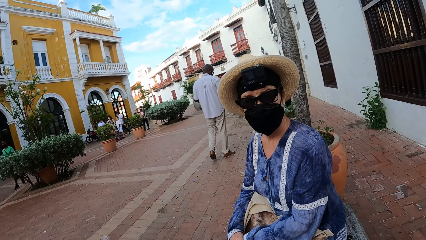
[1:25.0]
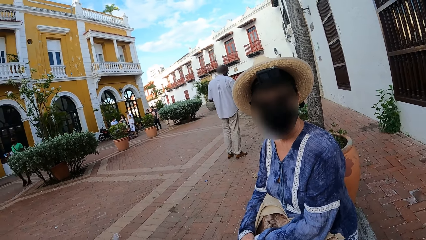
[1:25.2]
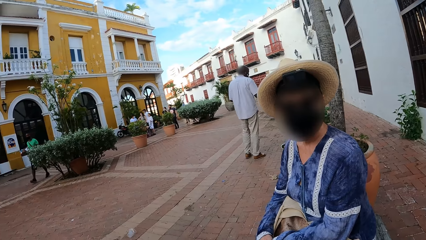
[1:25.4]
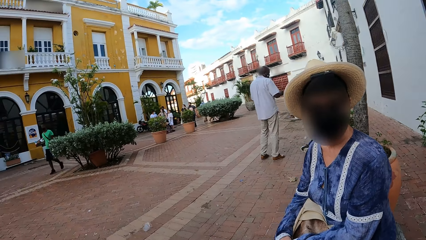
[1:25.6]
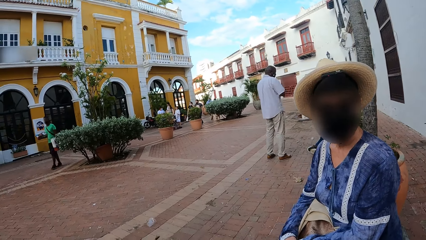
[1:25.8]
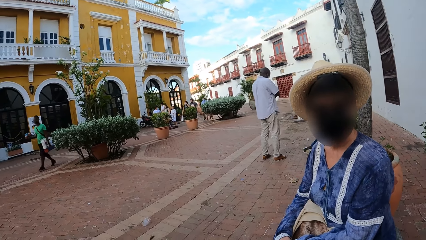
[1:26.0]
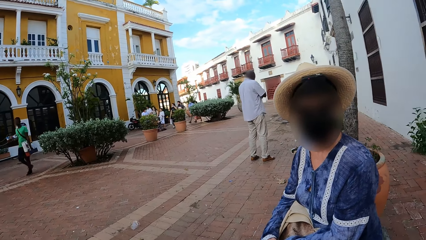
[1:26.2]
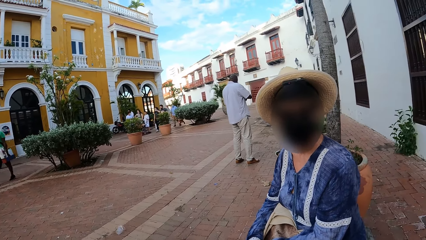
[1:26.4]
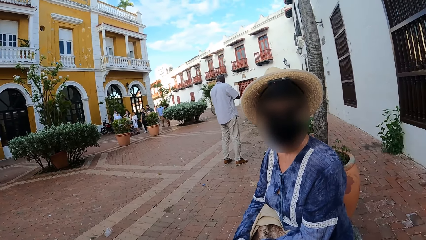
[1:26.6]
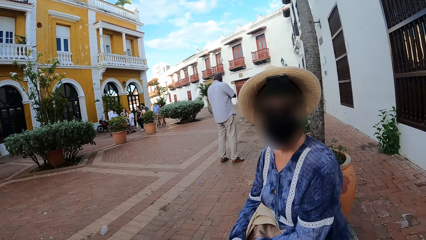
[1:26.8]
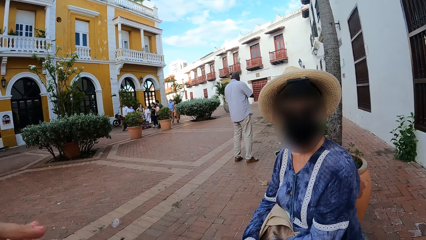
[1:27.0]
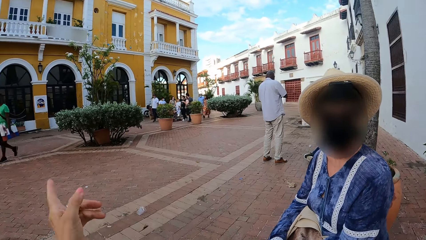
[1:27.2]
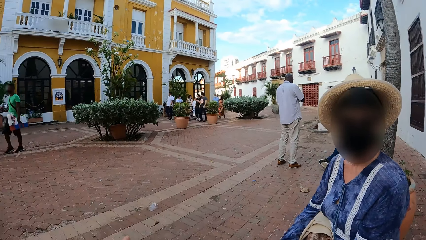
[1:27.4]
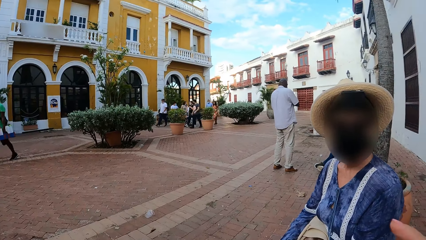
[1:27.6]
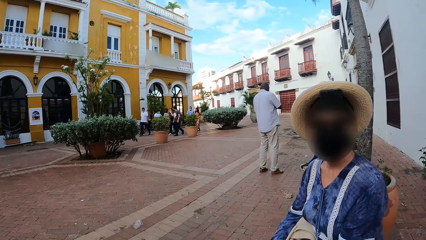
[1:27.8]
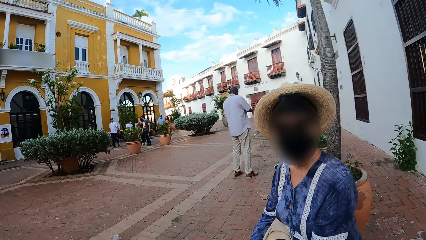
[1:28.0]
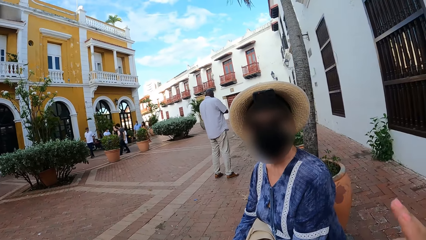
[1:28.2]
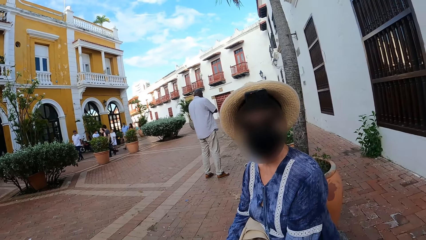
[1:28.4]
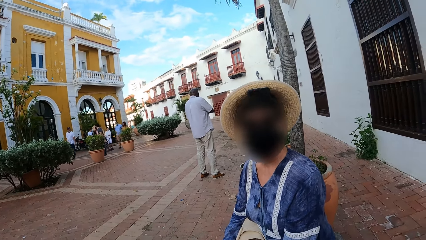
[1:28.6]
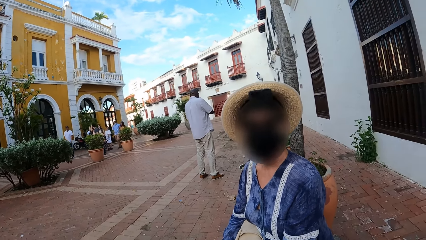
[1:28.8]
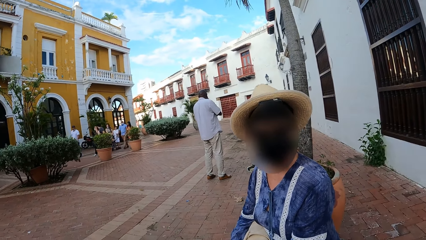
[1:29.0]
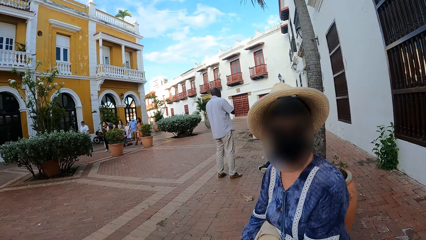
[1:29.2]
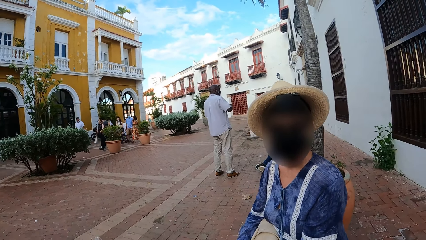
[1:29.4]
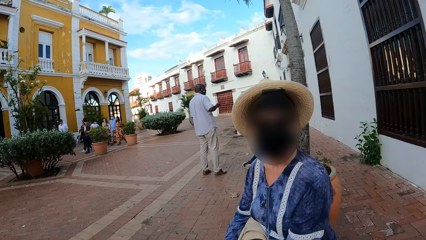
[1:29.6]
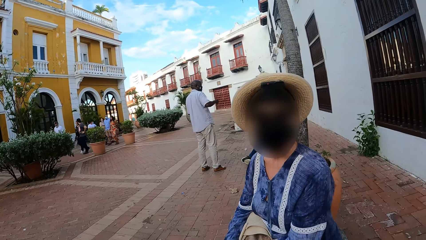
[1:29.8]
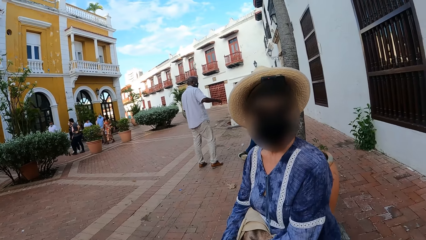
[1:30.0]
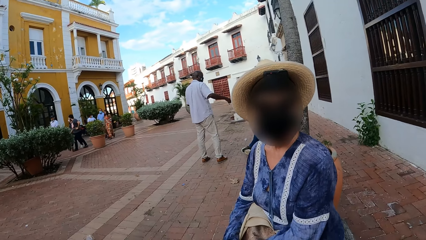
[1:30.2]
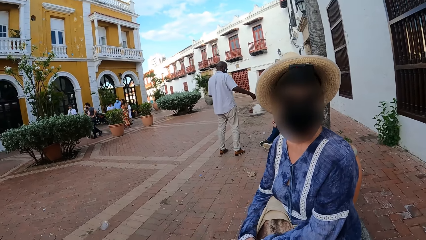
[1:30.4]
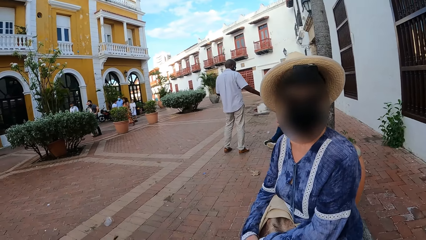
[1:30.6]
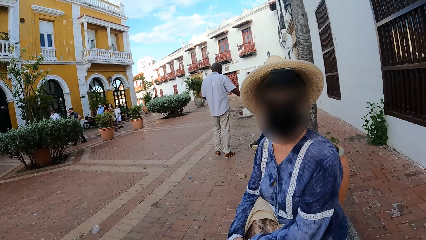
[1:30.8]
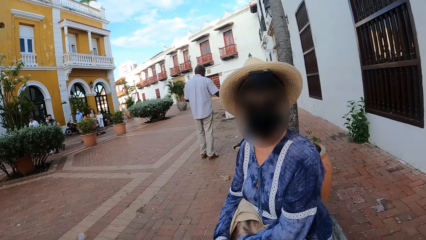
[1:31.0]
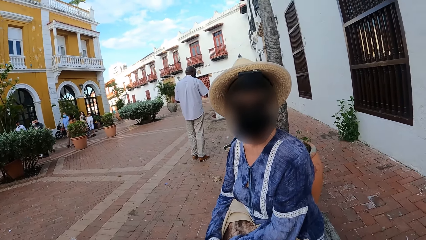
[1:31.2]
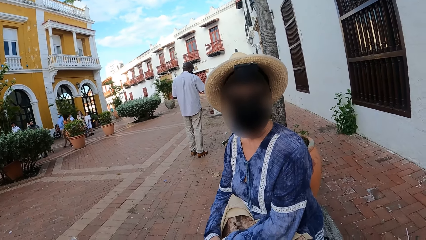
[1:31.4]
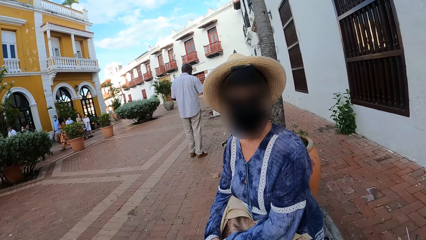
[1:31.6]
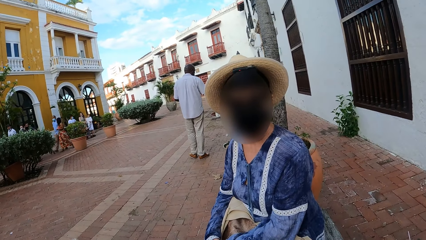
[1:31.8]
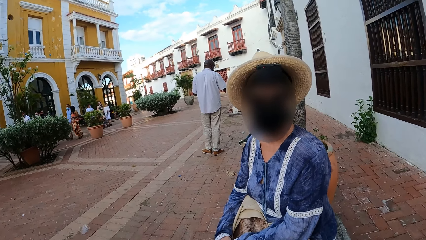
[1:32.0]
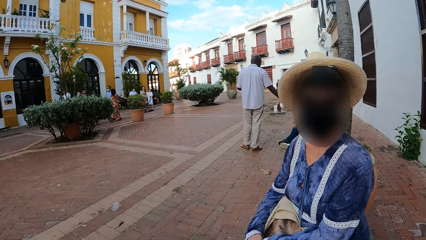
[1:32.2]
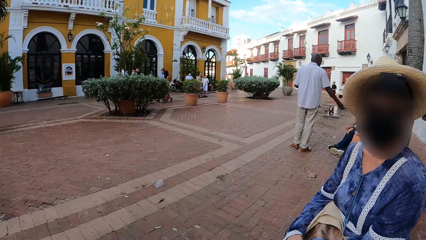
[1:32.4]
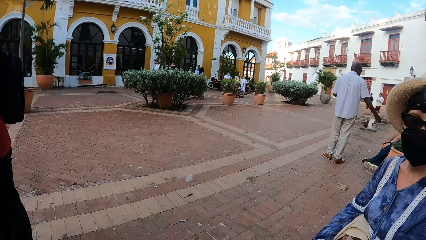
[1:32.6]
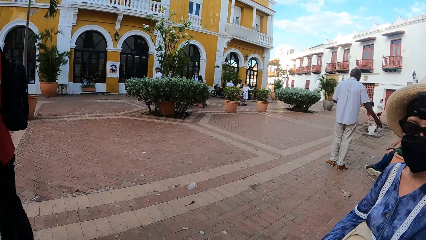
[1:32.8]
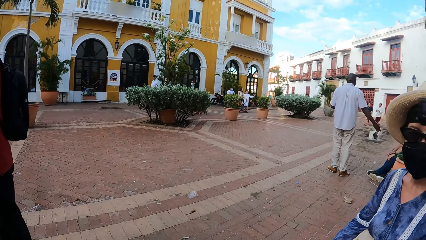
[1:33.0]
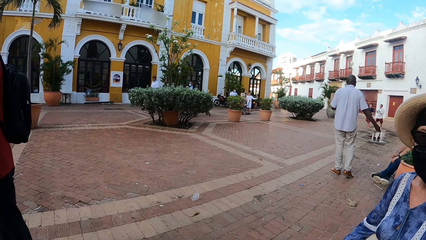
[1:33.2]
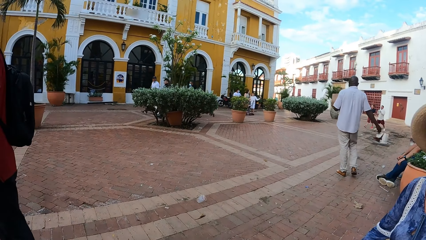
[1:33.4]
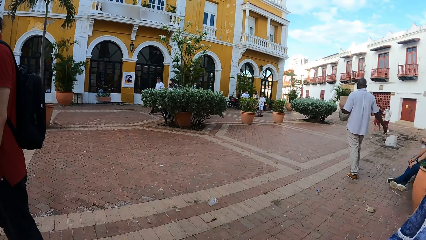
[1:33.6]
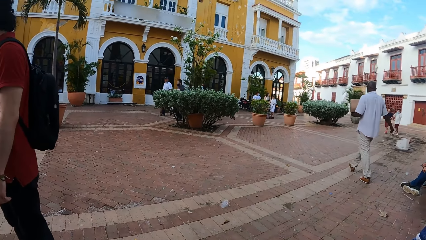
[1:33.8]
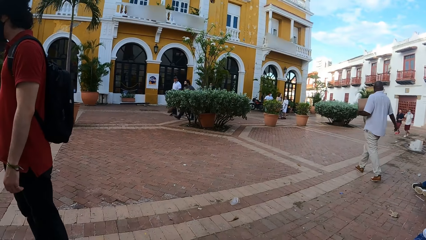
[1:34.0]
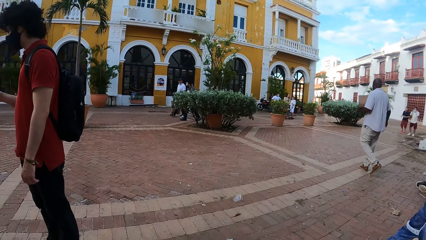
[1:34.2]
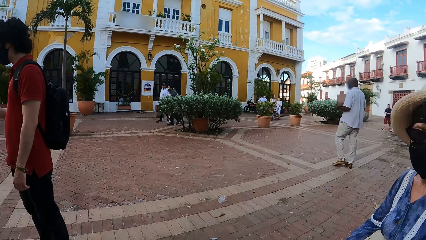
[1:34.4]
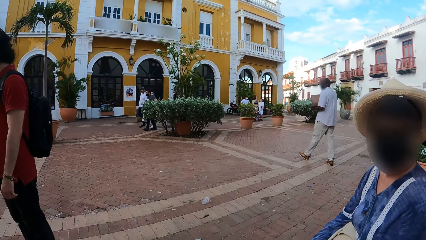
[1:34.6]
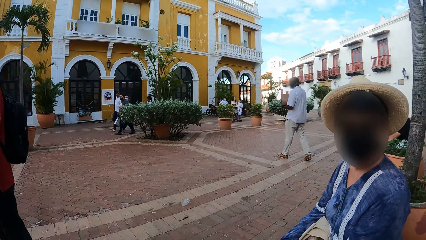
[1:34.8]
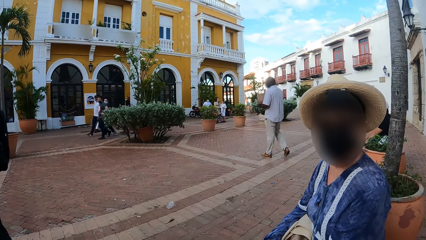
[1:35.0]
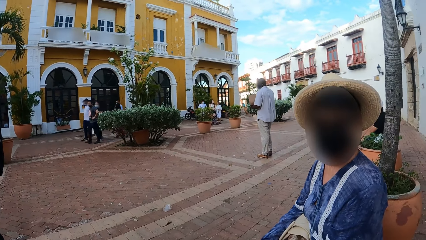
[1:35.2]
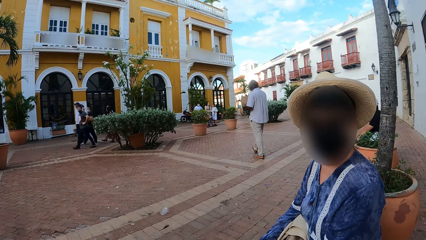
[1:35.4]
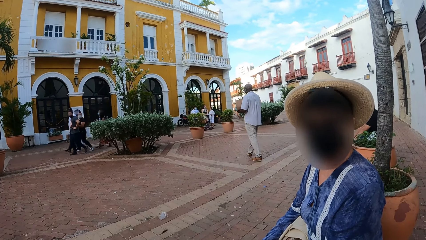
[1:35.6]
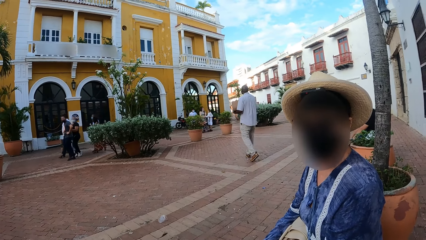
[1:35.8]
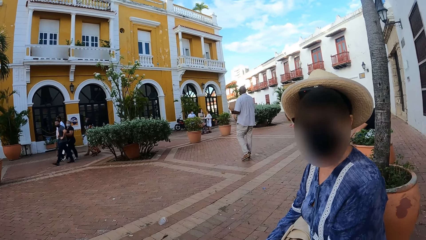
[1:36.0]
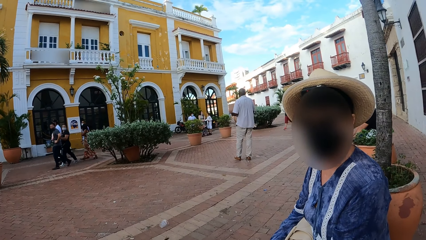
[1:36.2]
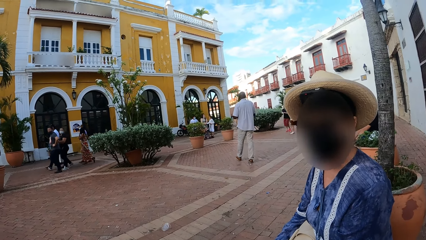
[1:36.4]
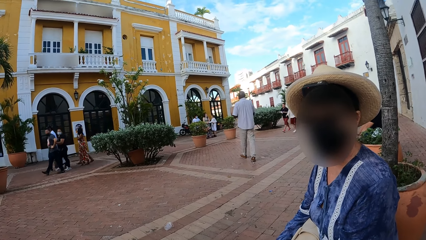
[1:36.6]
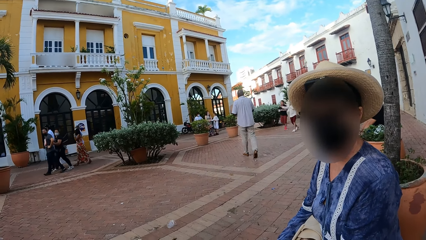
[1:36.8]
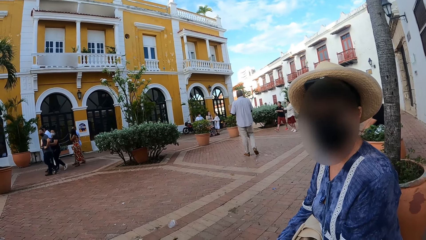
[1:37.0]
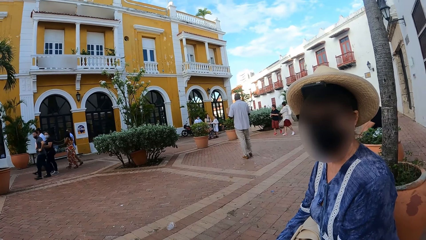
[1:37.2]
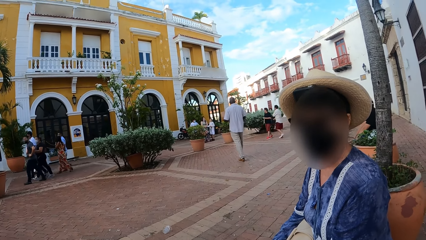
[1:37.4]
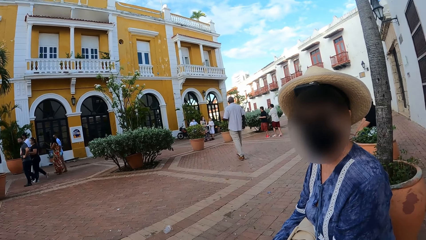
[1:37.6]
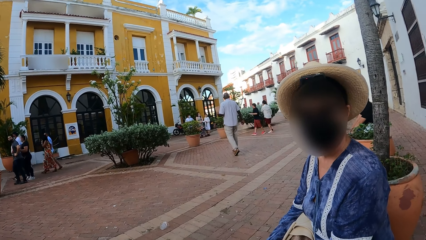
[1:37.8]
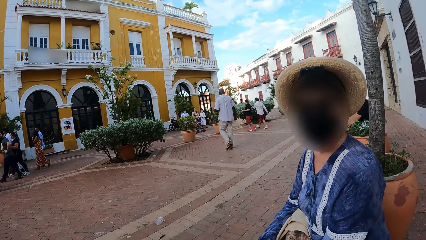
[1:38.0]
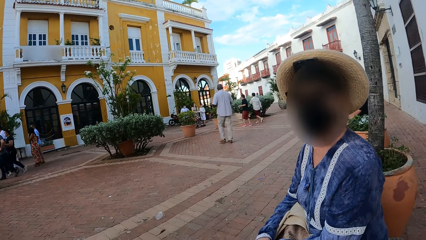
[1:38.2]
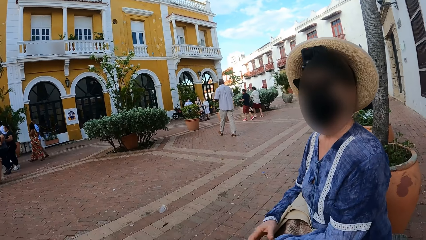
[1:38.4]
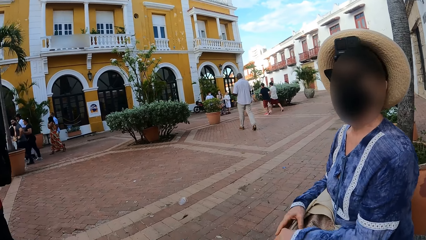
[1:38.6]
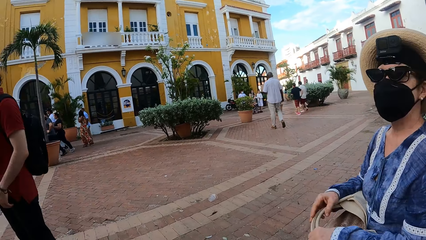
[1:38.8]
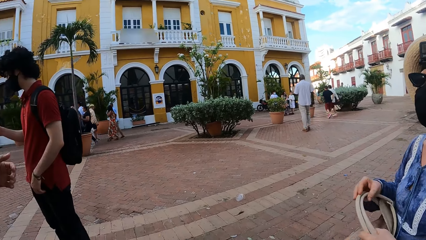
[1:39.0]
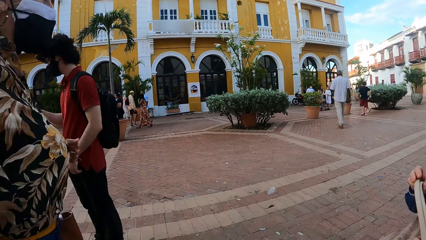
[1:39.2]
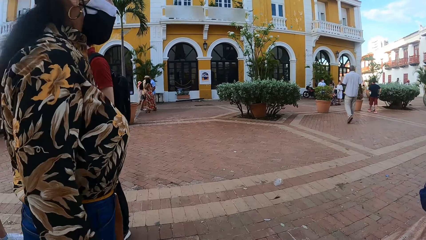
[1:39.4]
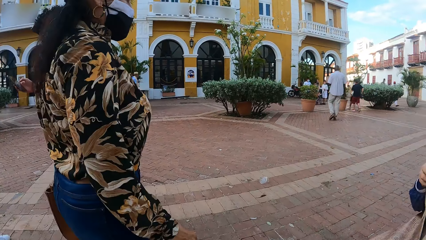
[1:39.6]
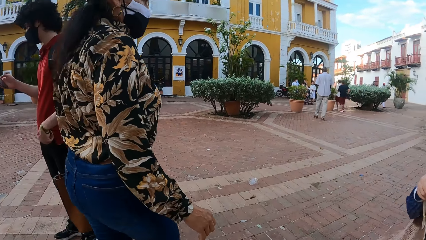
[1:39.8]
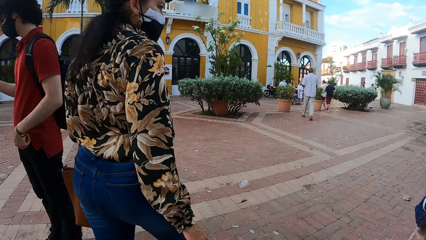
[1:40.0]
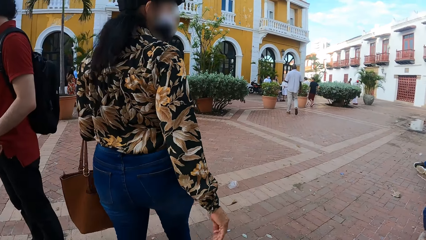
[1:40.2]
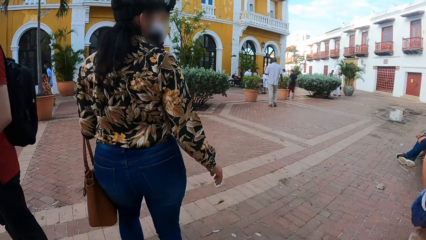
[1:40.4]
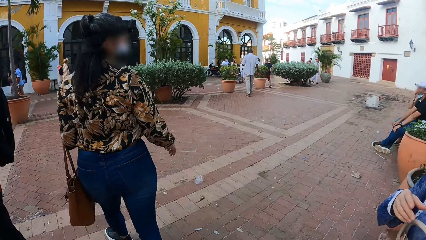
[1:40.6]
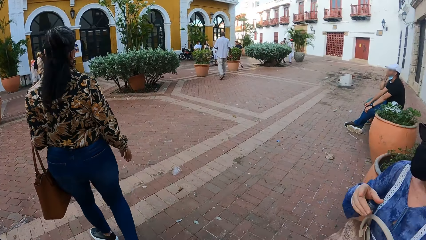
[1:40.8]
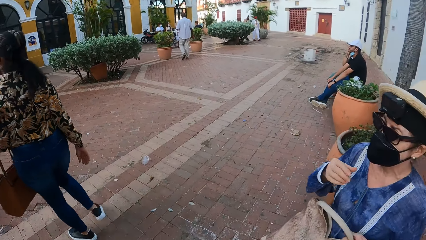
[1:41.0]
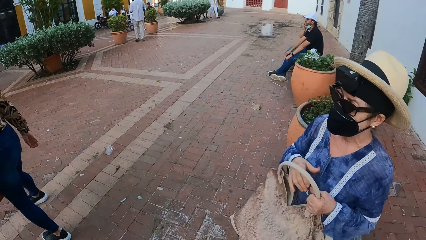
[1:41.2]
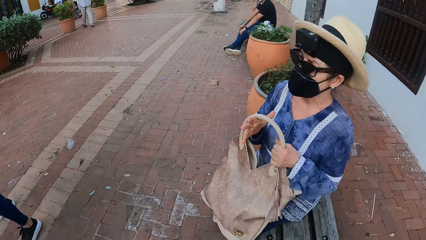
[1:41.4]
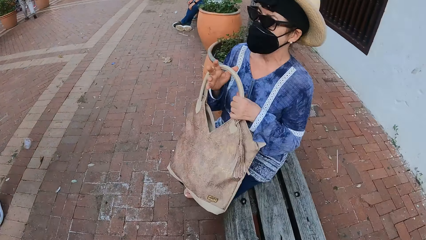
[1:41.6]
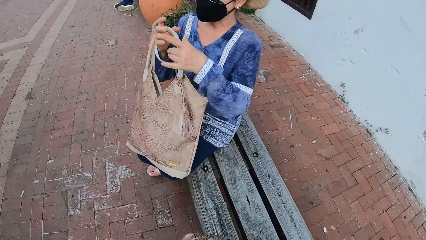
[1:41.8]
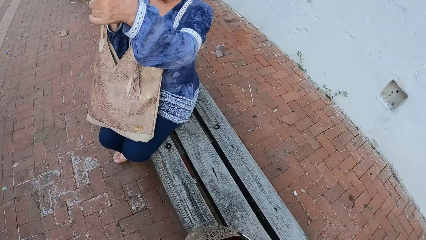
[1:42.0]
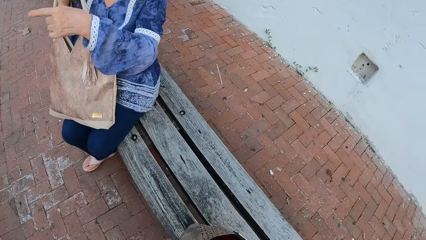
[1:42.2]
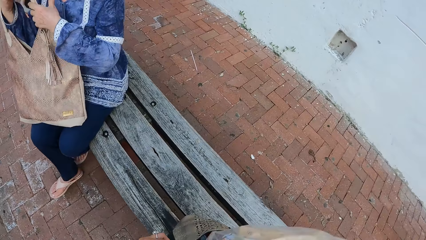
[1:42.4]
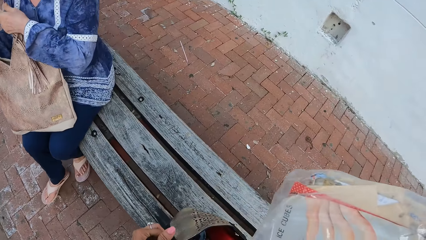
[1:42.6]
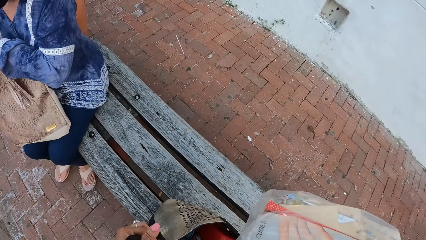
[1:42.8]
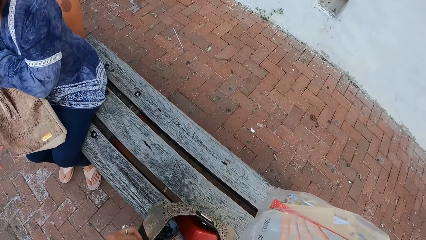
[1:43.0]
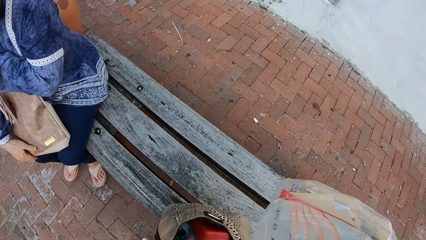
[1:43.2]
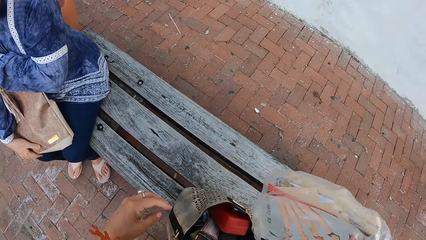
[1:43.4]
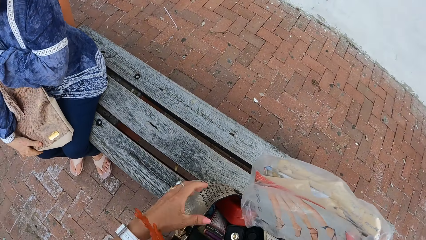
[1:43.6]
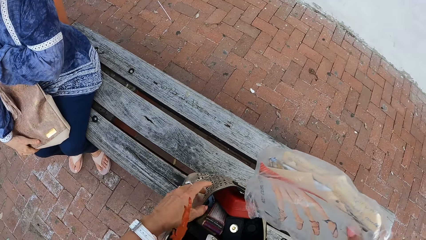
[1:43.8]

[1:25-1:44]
The camera wearer points at a street with her hand. She looks at people in the street. She talks to a person. She looks out to the street. The person talks to the camera wearer. The camera wearer looks at passersby. She stands. The person picks up her bag. The camera wearer looks at the person.
